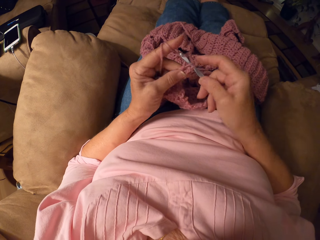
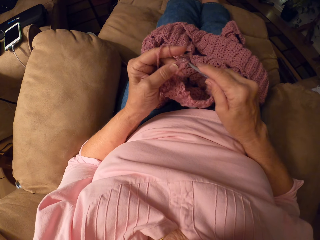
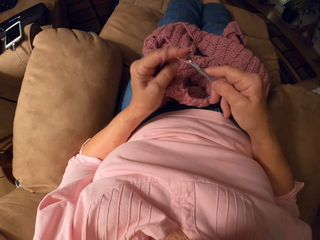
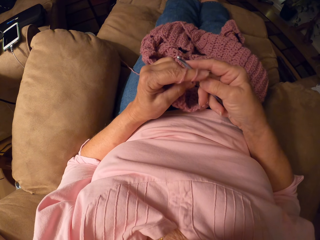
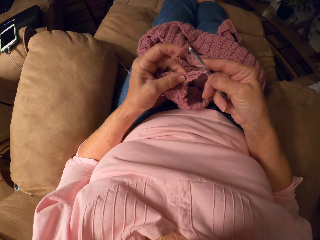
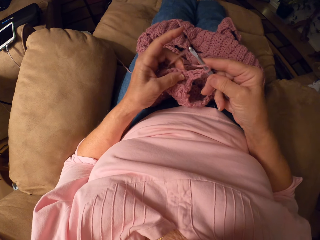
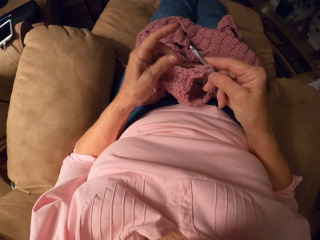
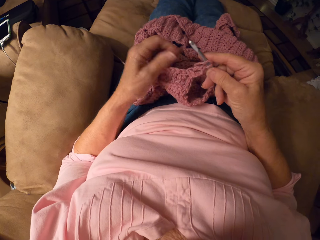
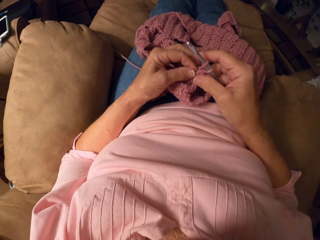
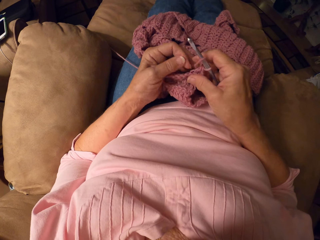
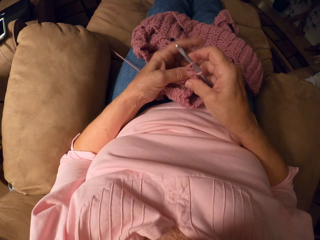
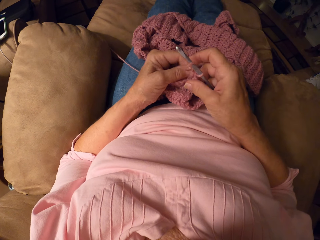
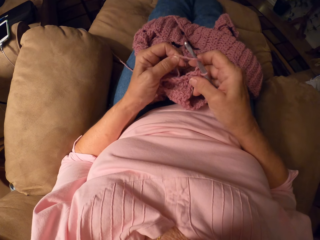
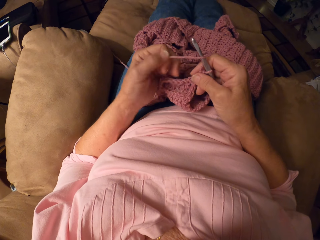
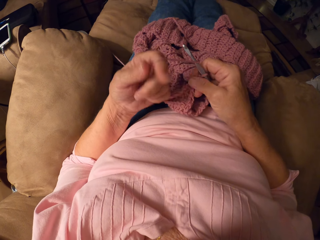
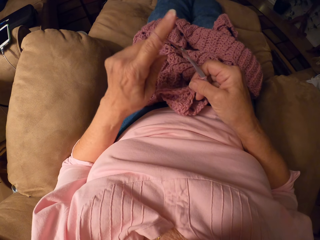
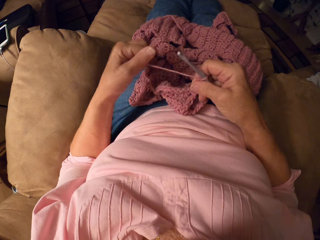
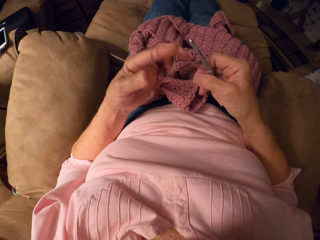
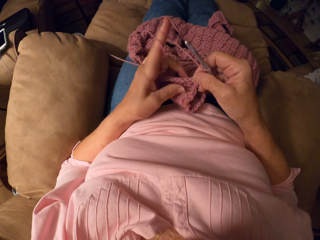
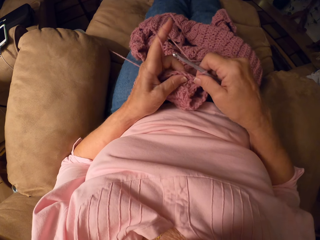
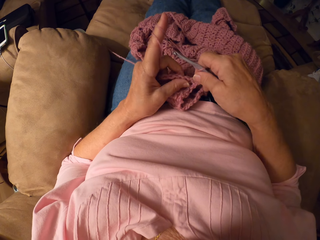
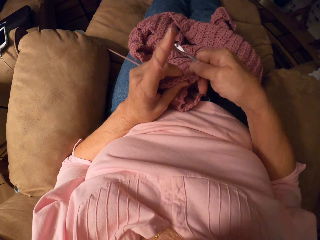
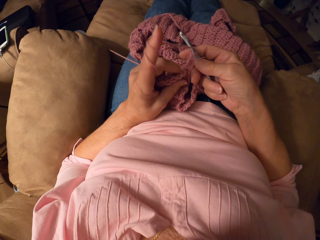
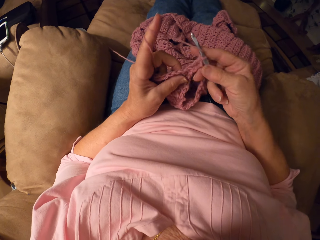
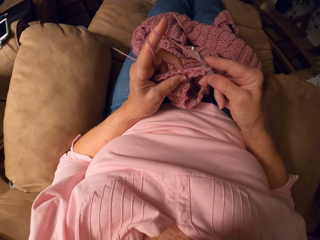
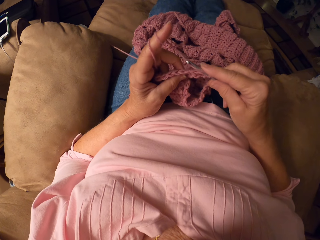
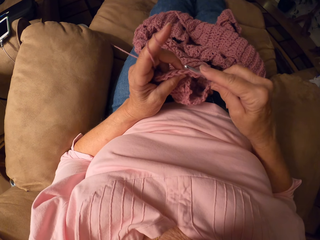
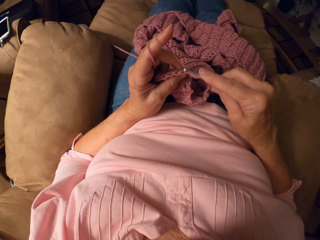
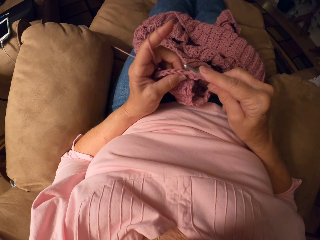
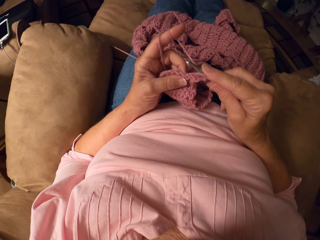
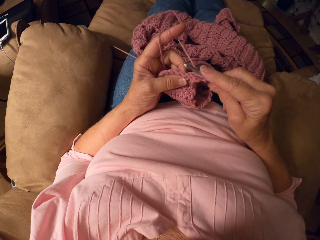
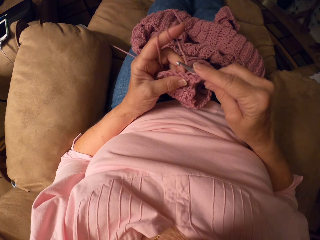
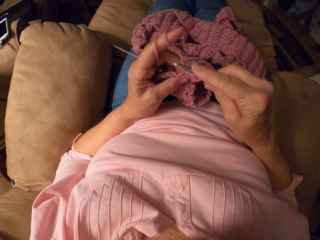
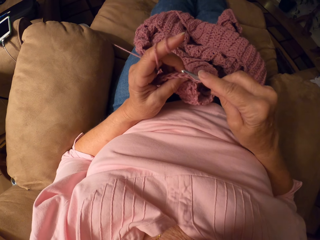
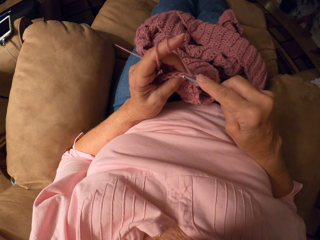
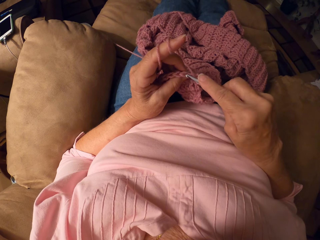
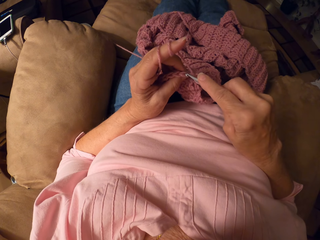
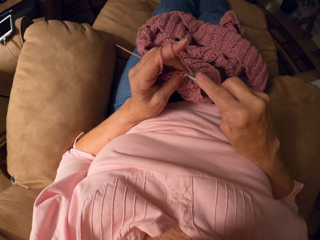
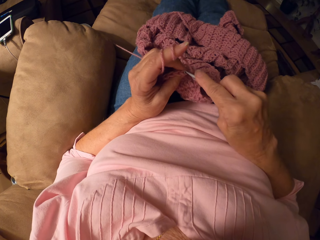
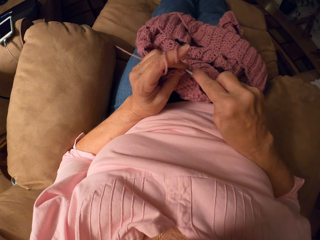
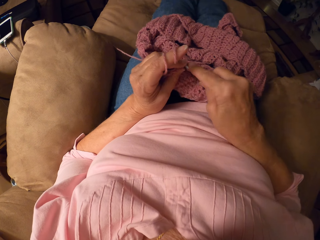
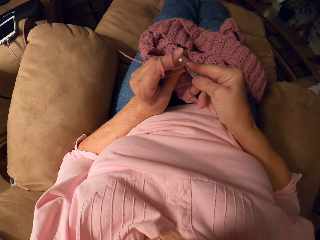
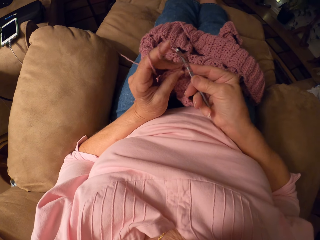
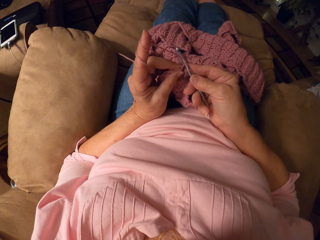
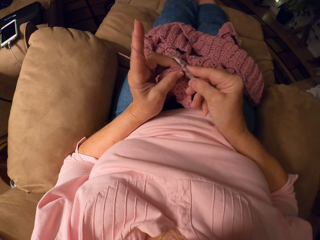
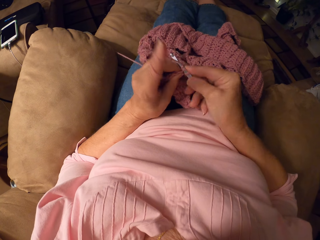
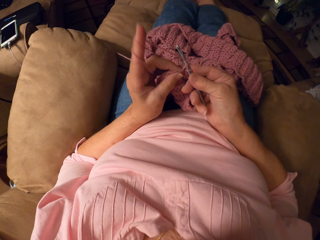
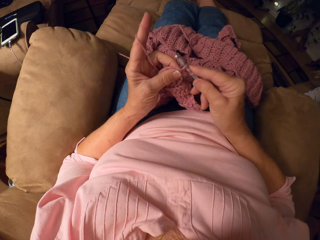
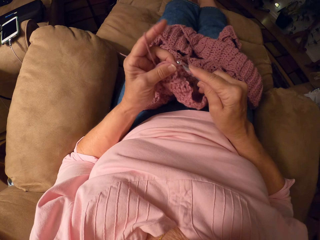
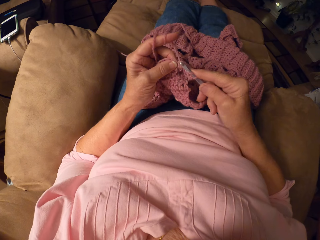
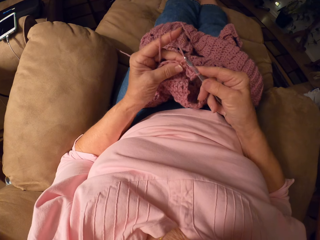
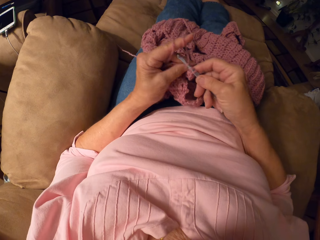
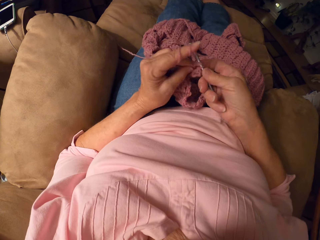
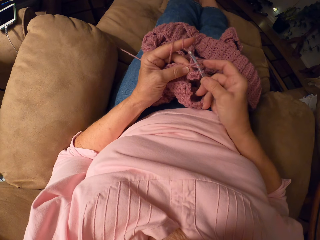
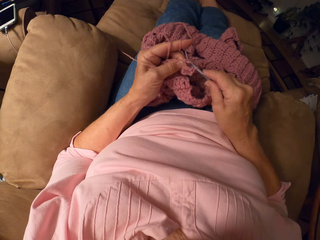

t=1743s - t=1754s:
The camera wearer rolls yarn on her left hand. She crochets with the yarn and the crochet hook.

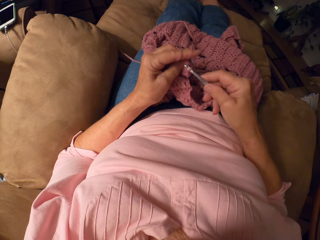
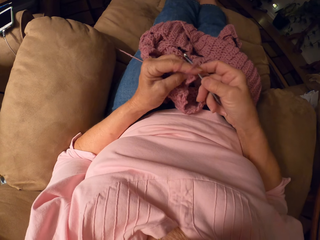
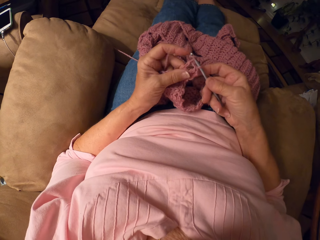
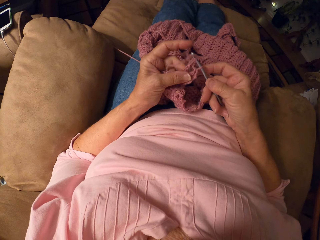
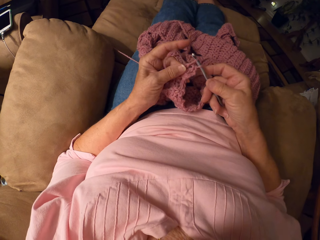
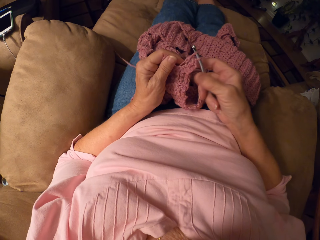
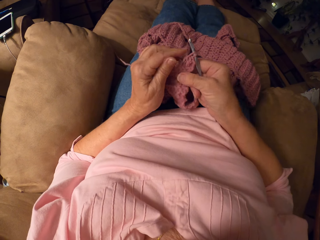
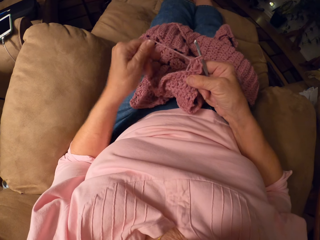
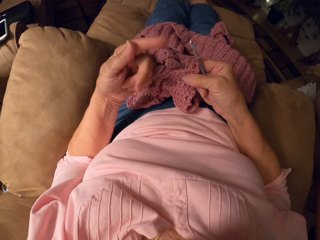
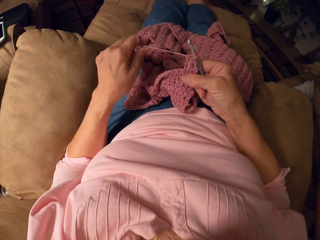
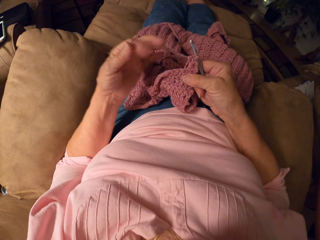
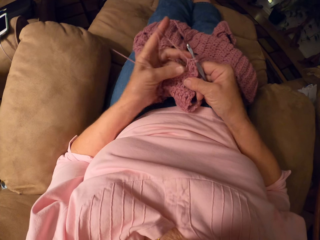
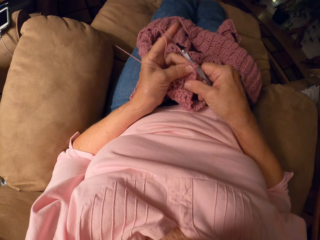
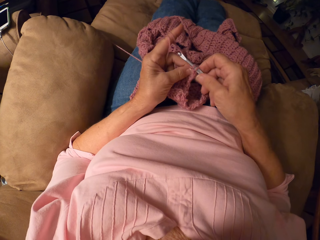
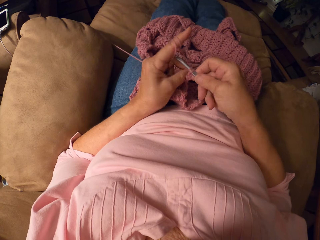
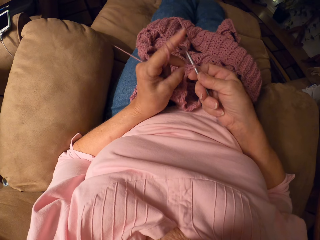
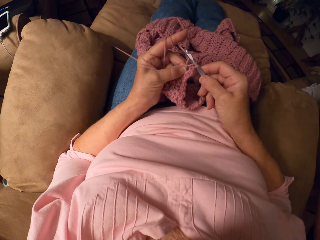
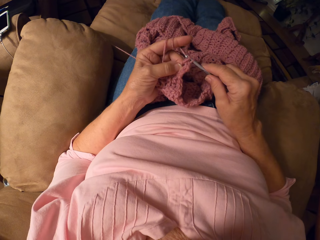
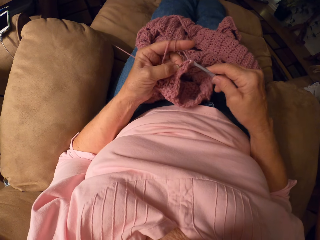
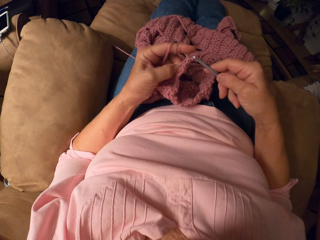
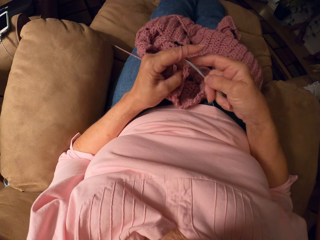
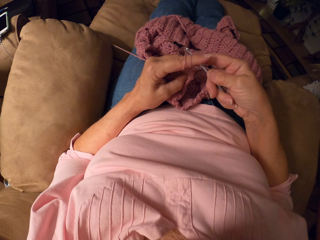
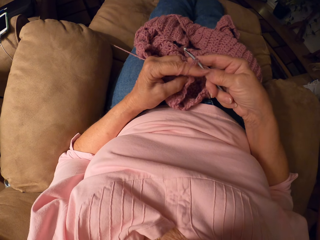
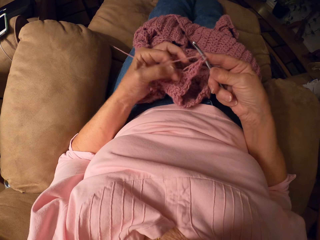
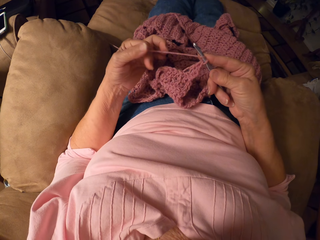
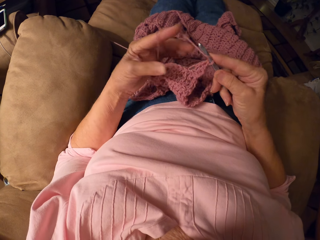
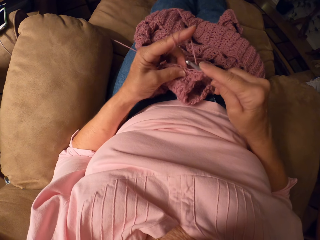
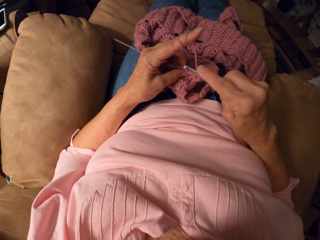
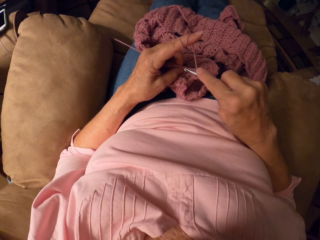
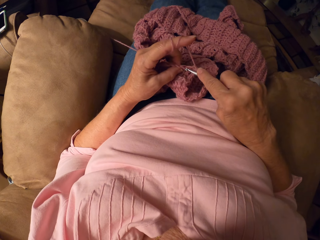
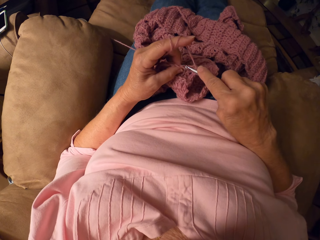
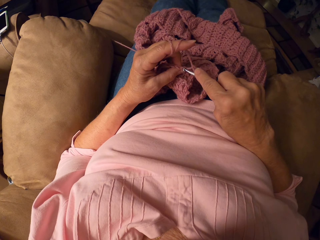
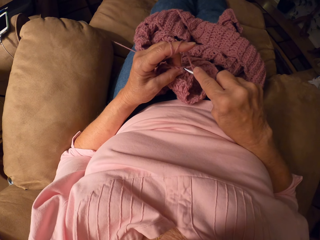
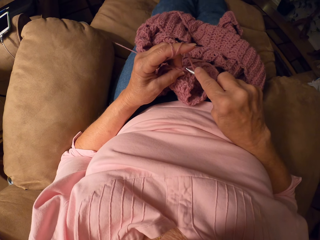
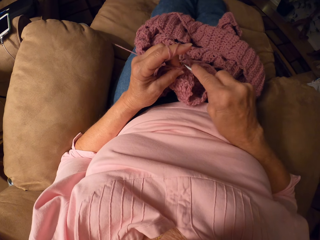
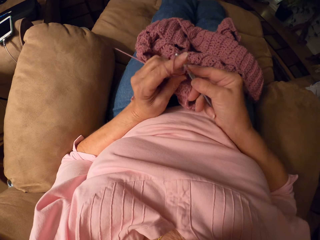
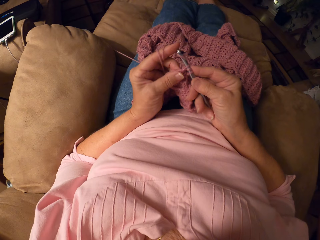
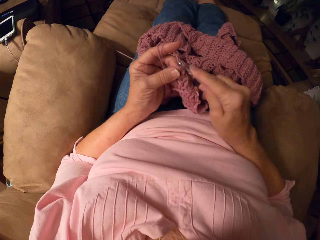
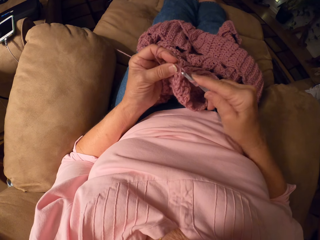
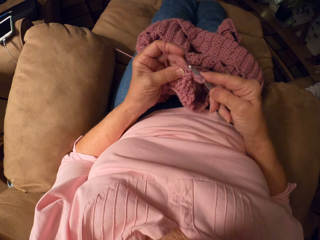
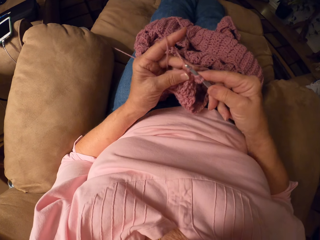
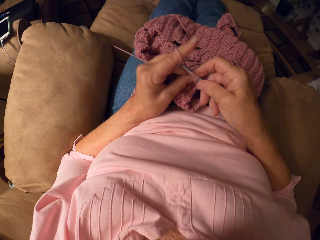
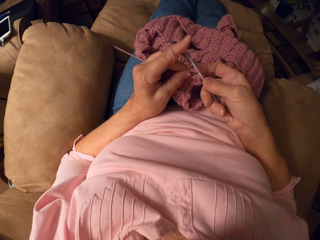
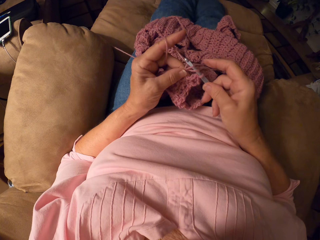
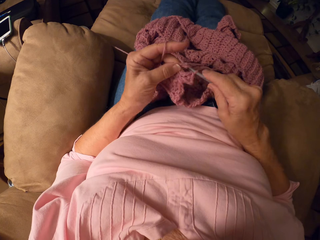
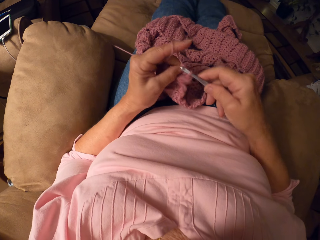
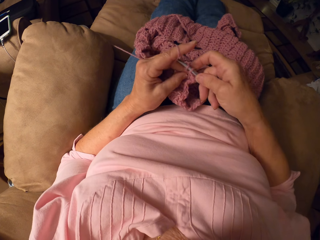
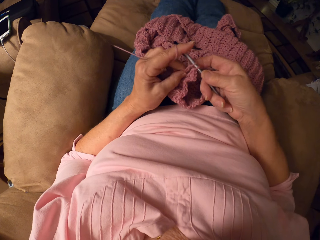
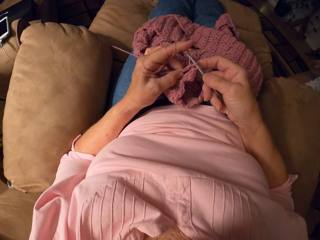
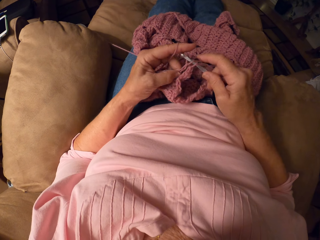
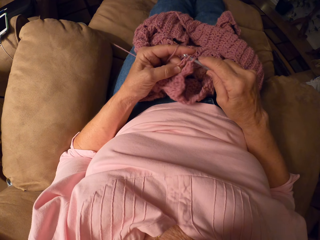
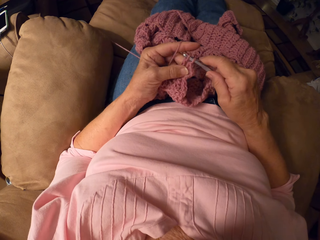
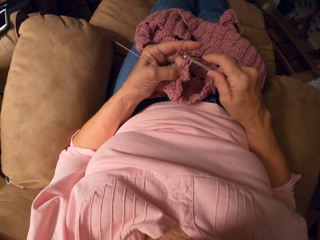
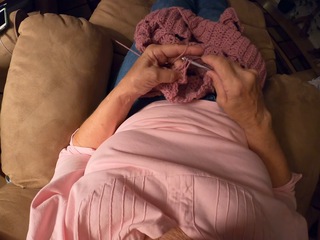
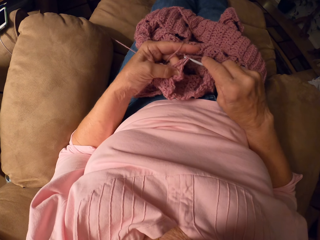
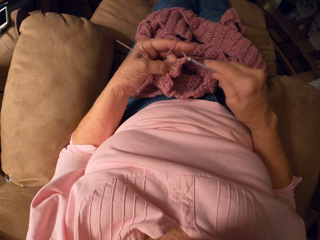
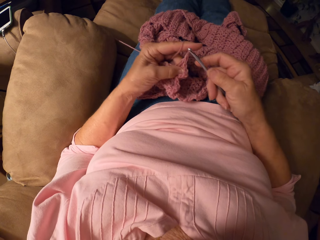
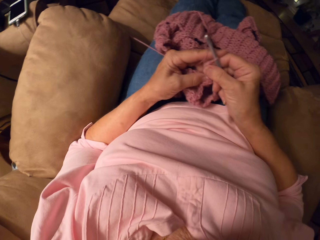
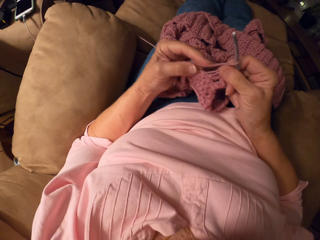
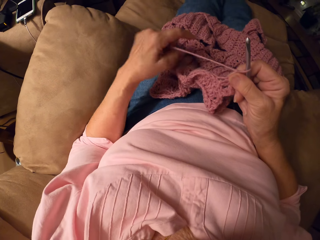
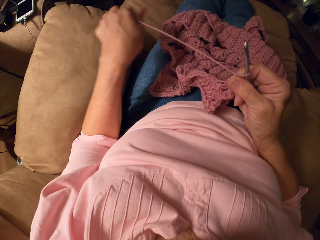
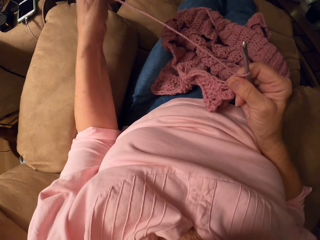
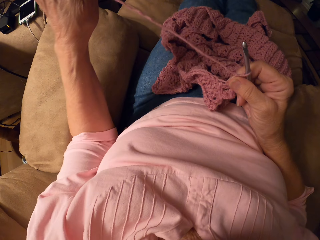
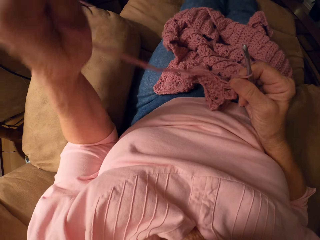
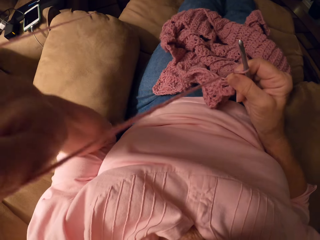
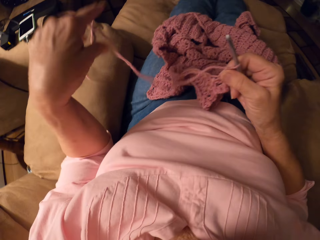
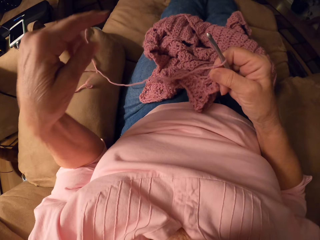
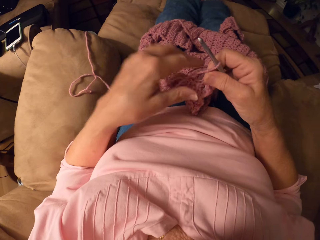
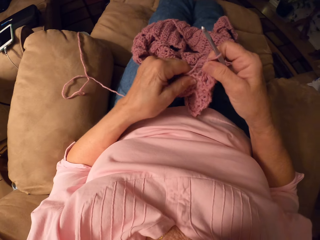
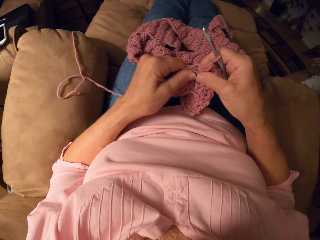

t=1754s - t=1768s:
The camera wearer rolls yarn on her left hand. She crochets with the yarn and the crochet hook. She releases the yarn from her left hand. She stops knitting the fabric and adjusts the yarn.
